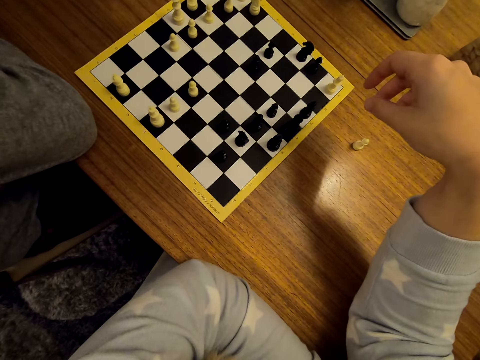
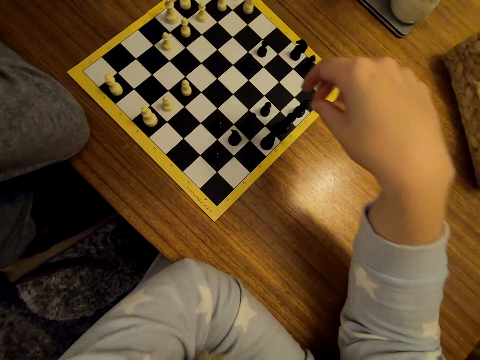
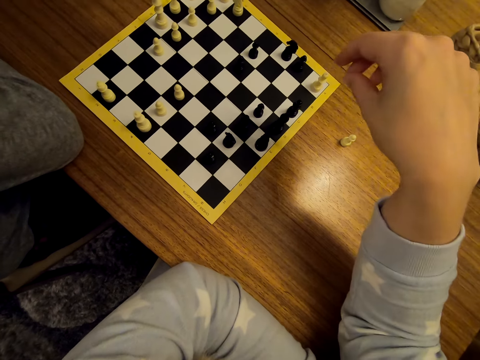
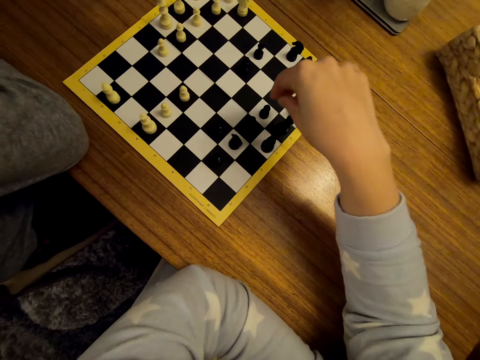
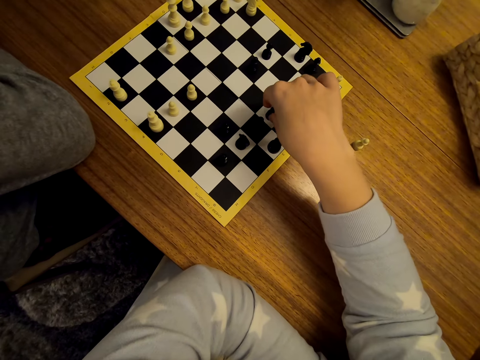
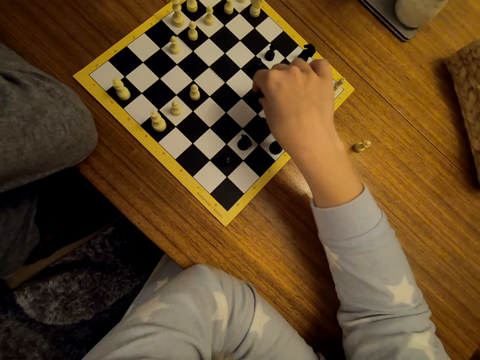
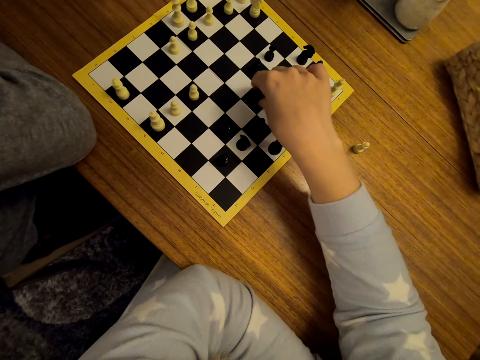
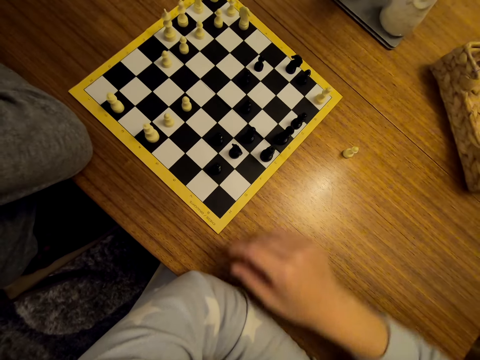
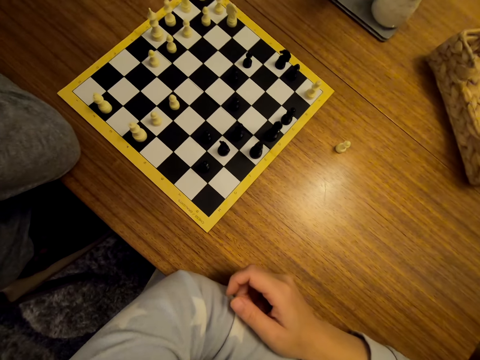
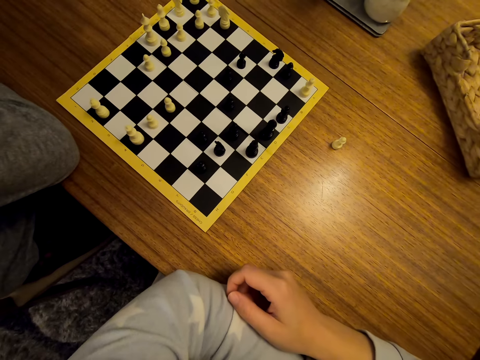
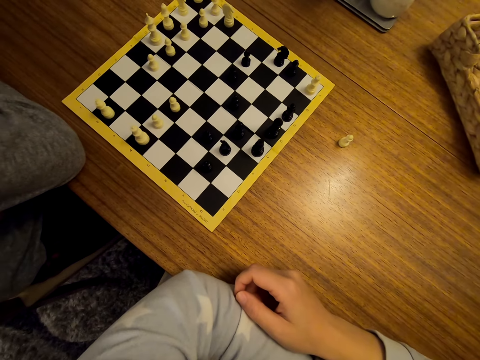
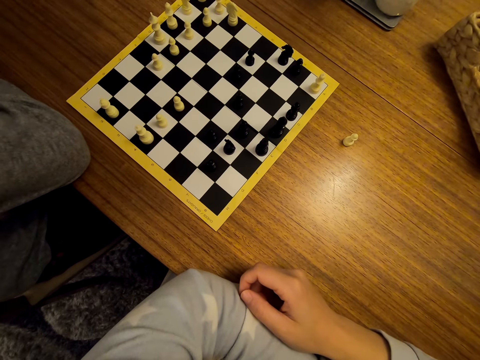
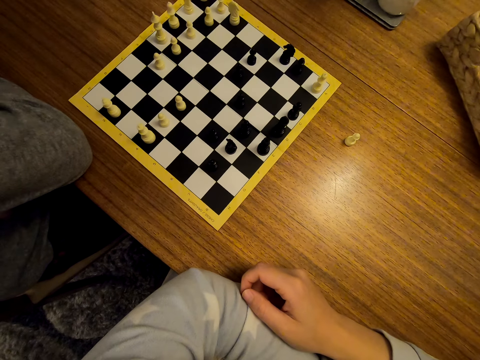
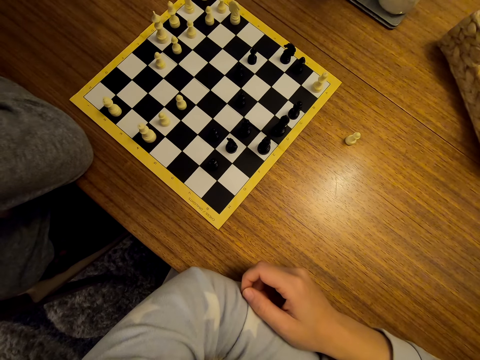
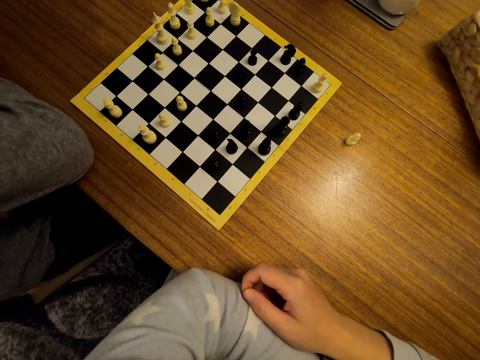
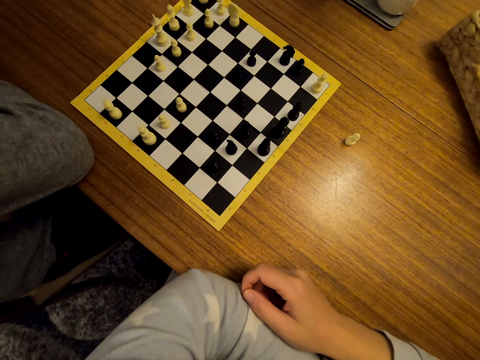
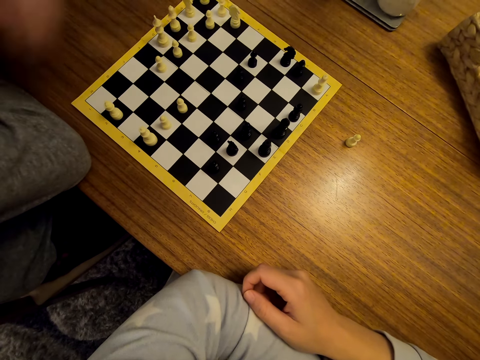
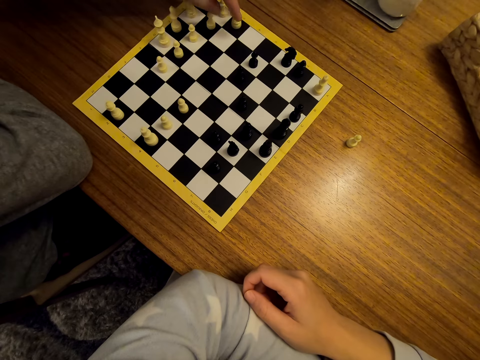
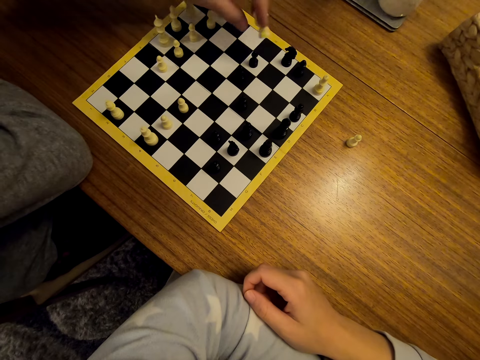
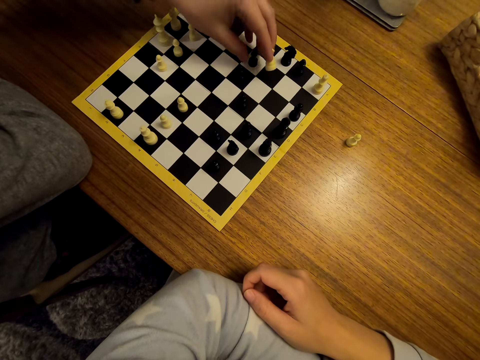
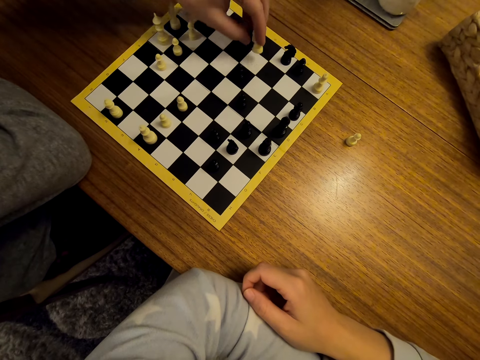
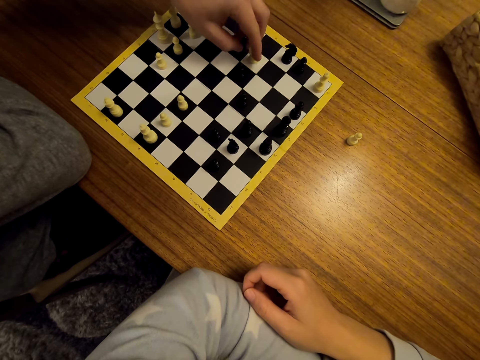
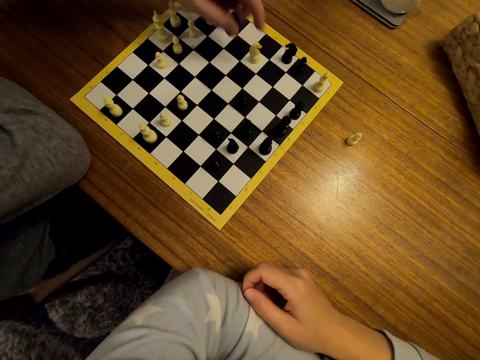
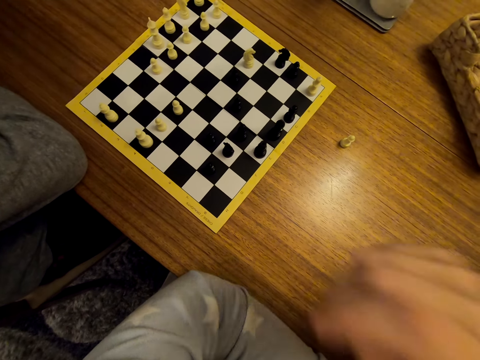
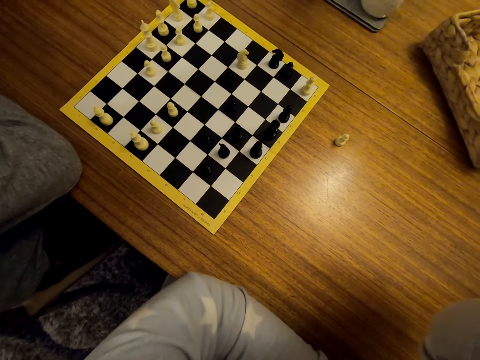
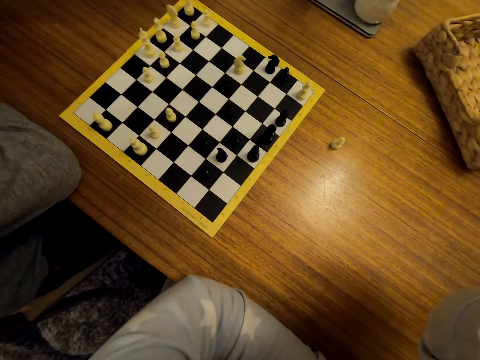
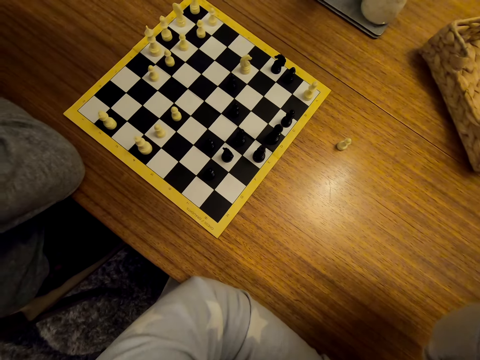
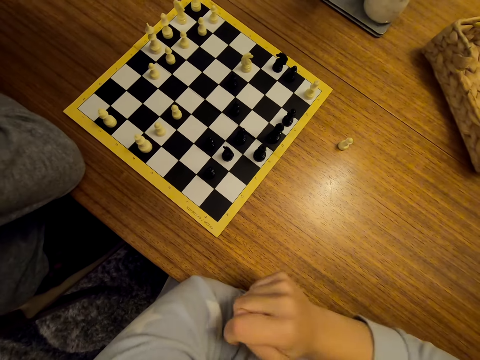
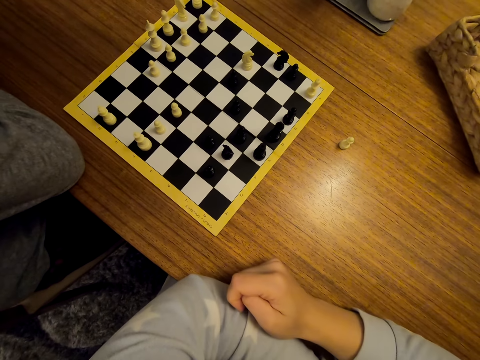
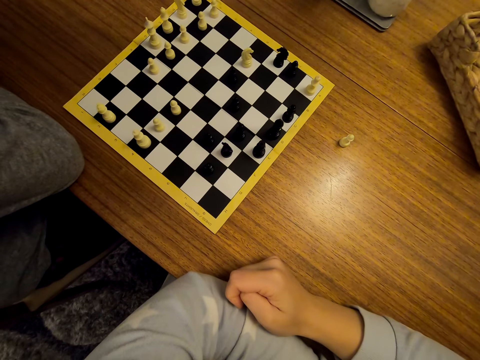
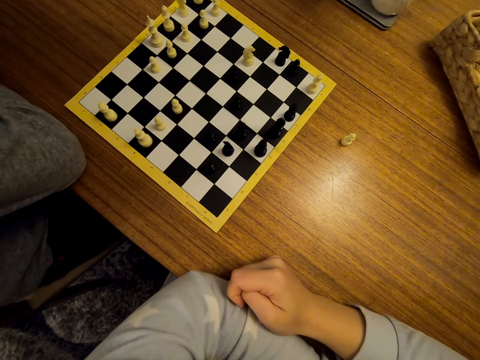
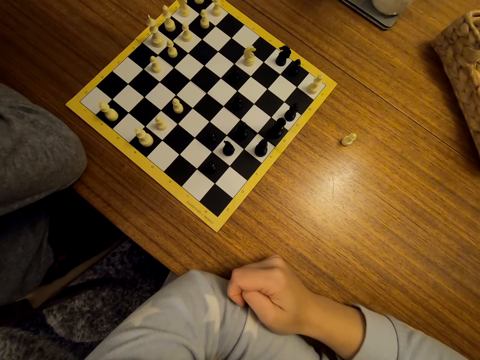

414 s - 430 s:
The camera wearer moves the chess pieces. They hold the pawn and unhand the pawn. A man moves the pawn on the chess board. The man unhands the pawn.

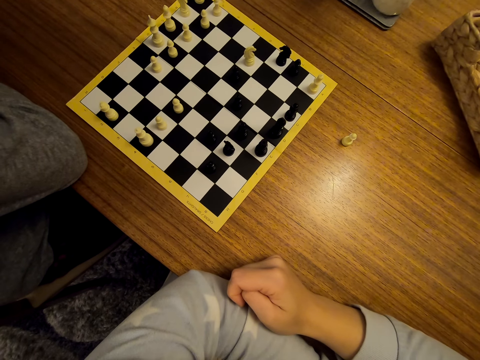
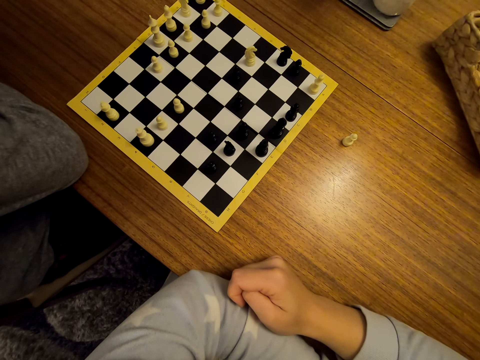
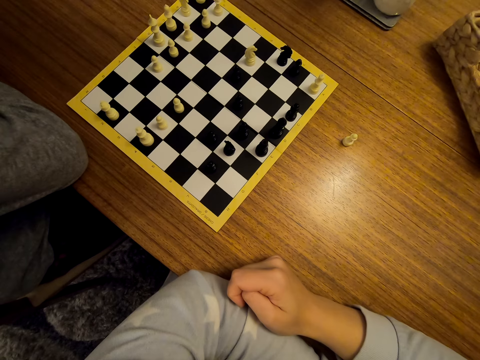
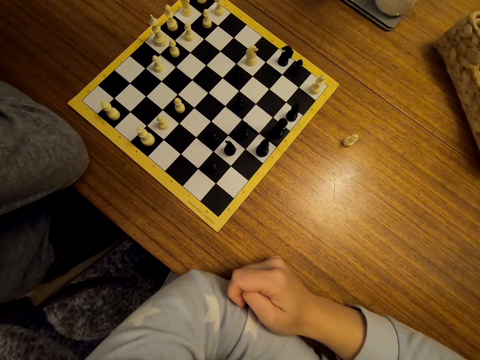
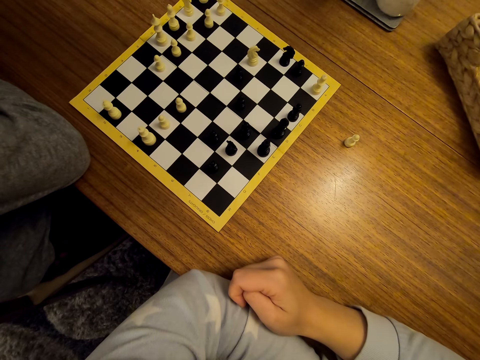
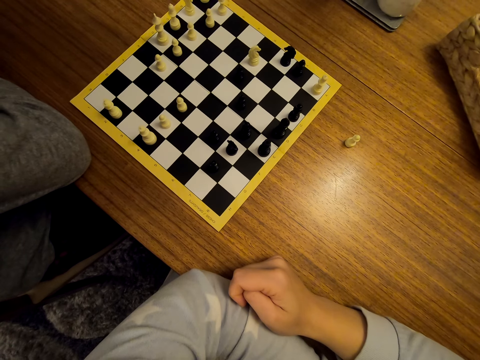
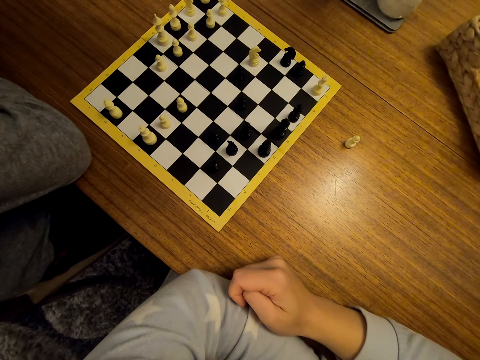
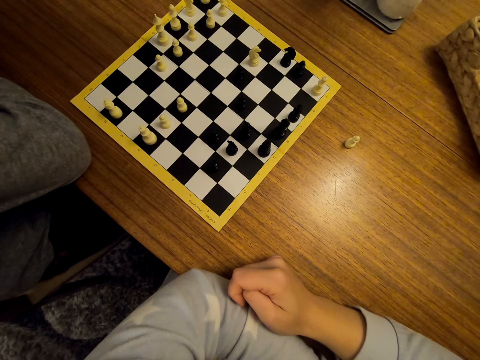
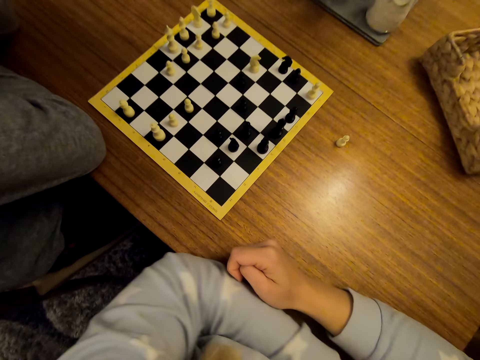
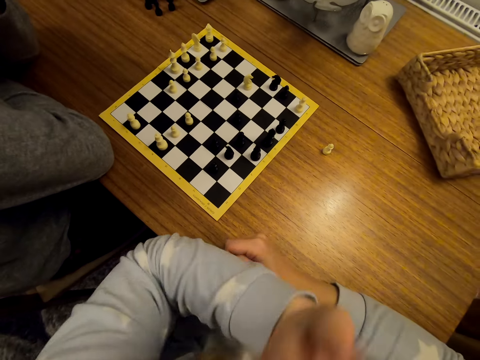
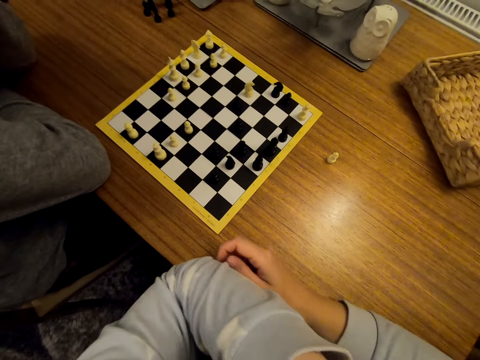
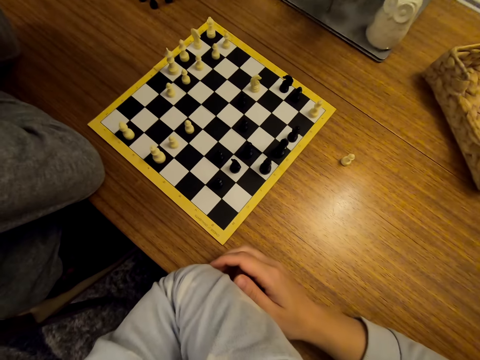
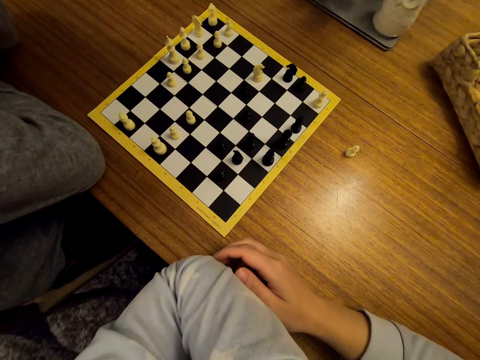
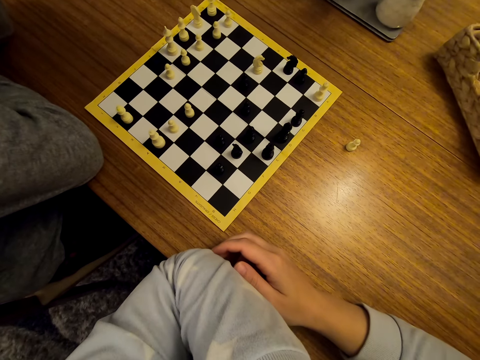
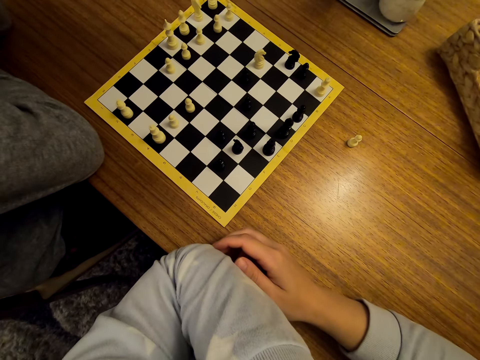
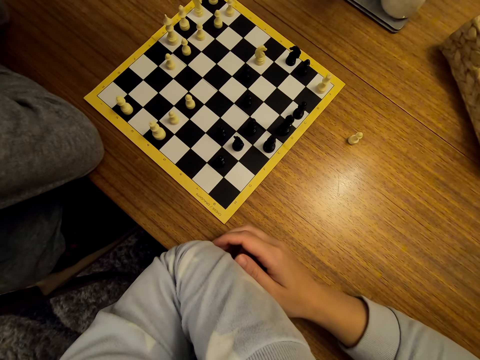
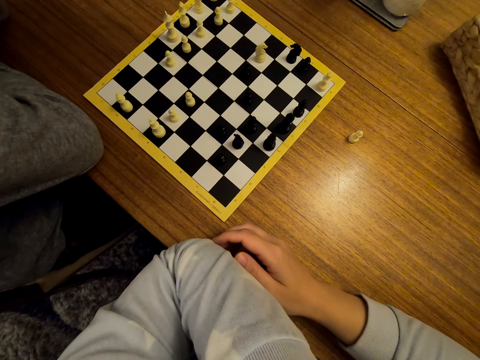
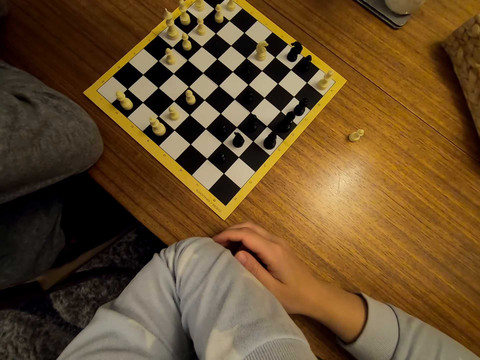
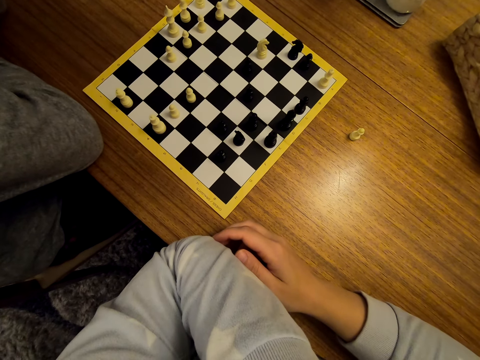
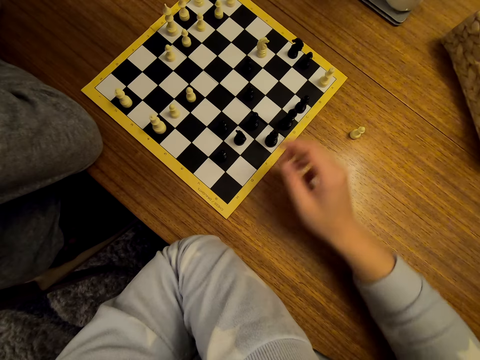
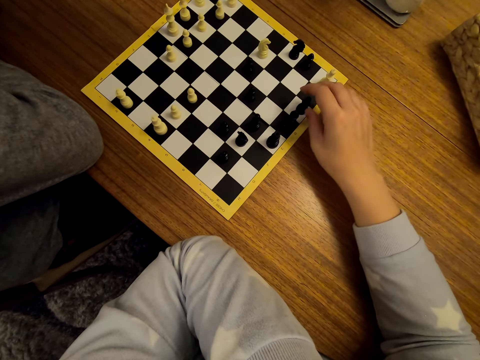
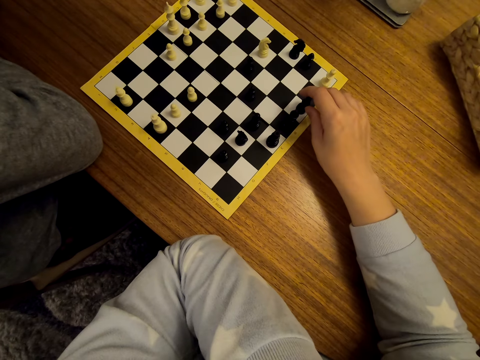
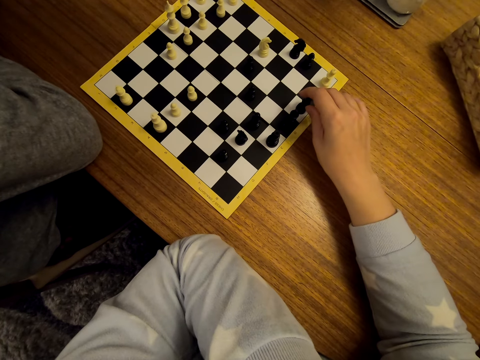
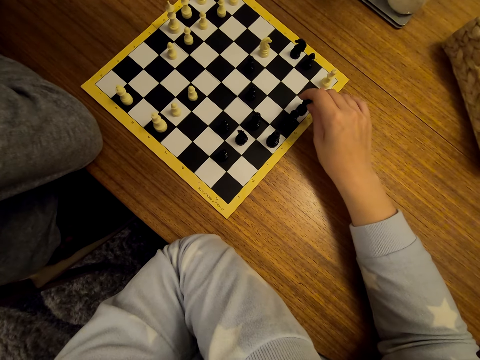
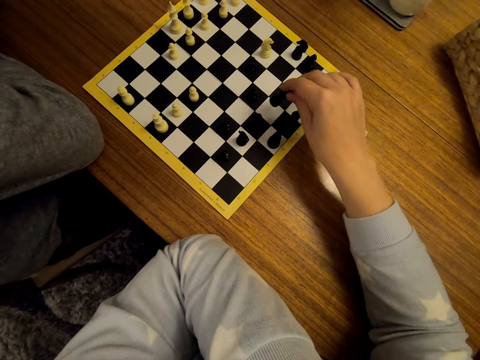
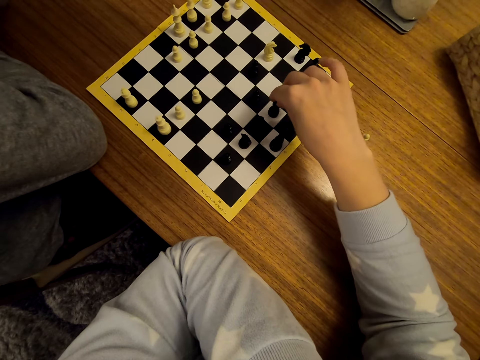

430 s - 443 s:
The camera wearer moves the chess pieces. They hold the pawn.
